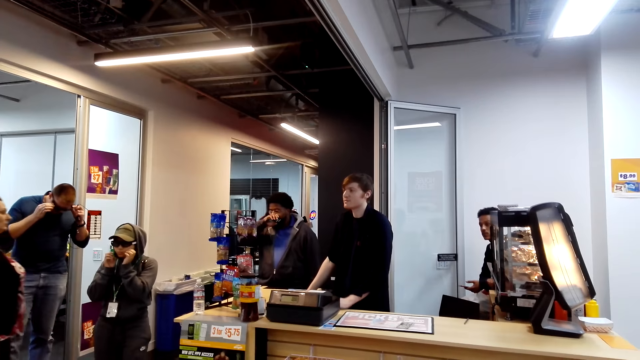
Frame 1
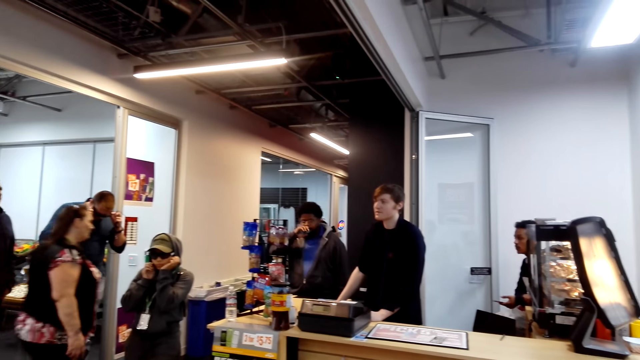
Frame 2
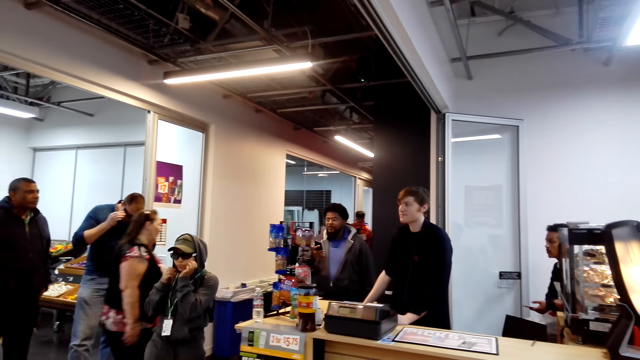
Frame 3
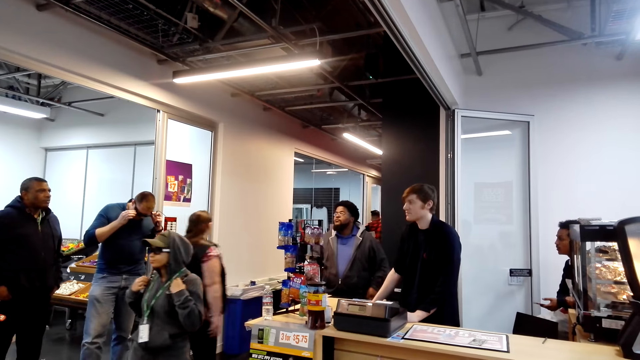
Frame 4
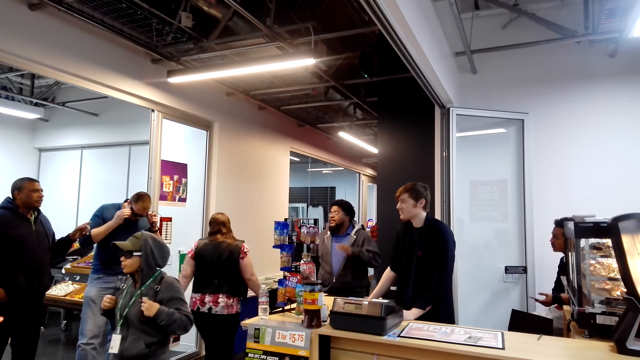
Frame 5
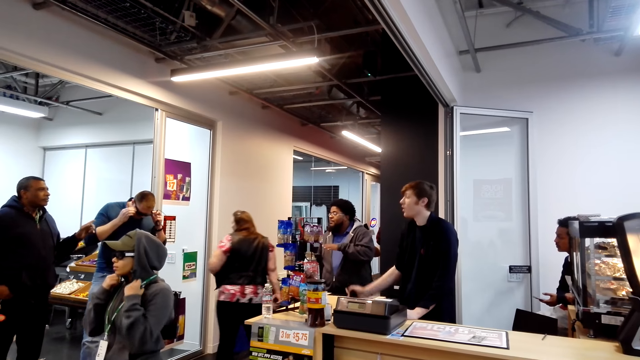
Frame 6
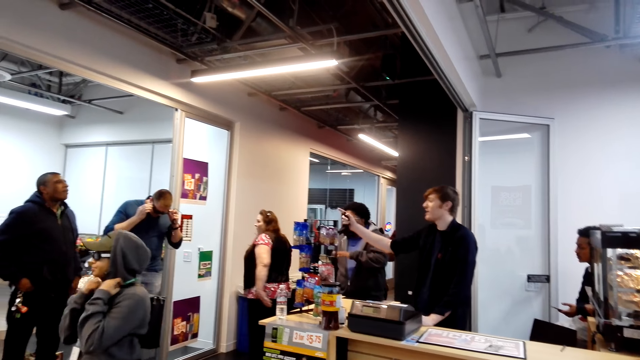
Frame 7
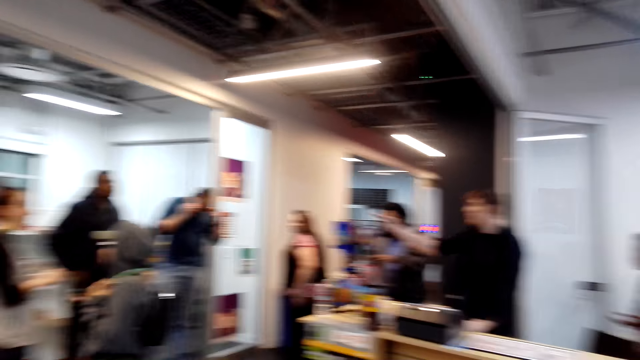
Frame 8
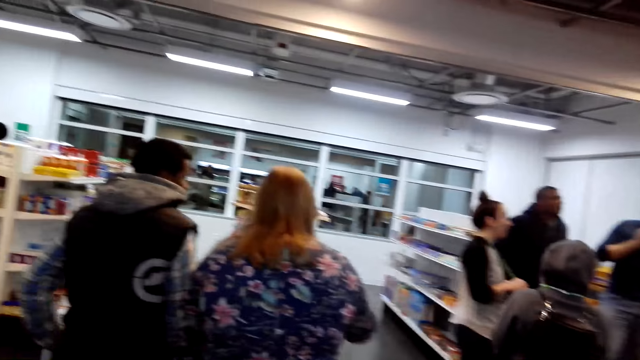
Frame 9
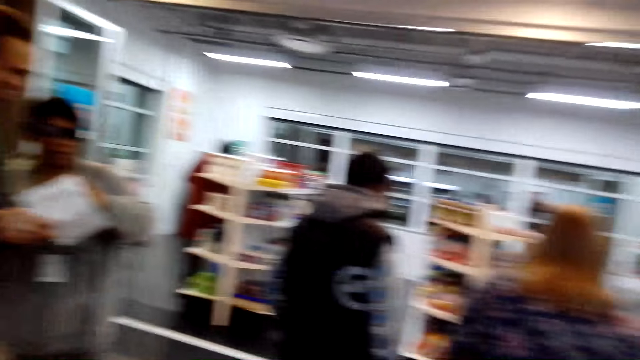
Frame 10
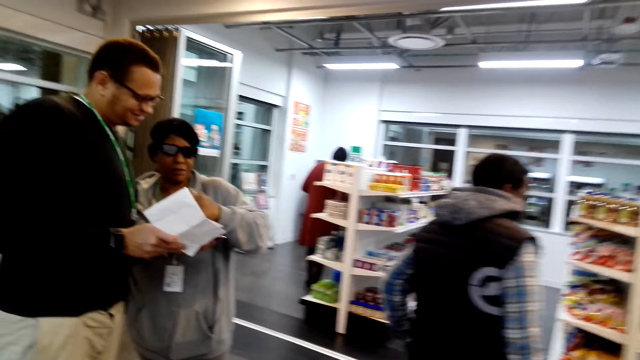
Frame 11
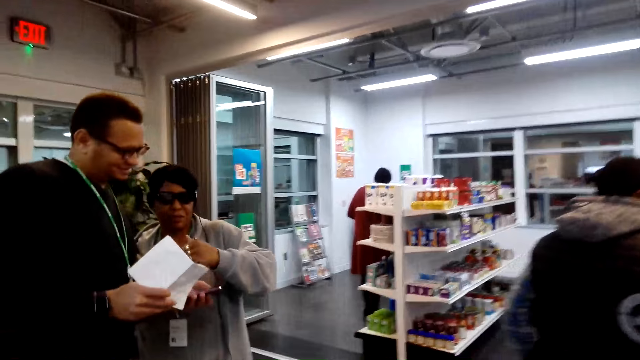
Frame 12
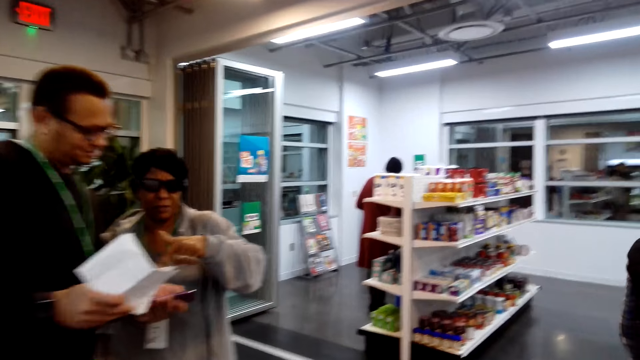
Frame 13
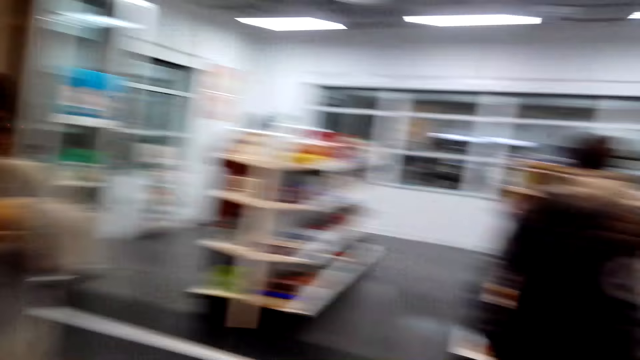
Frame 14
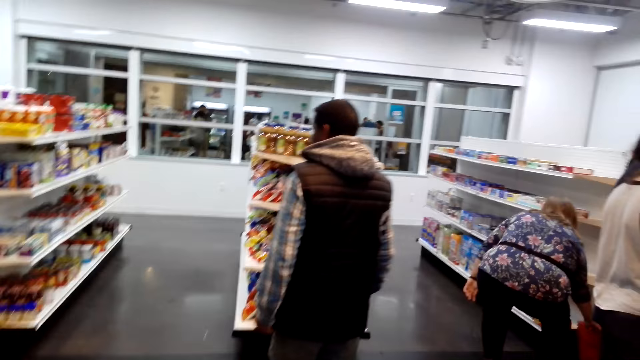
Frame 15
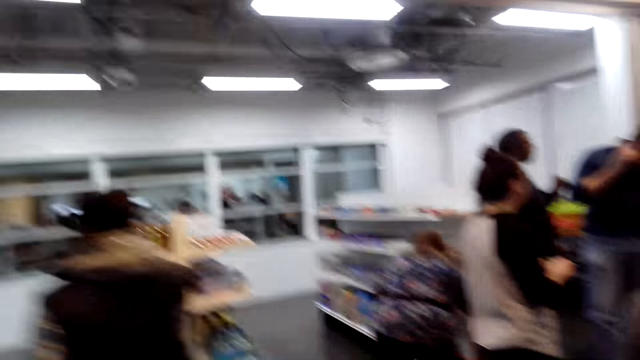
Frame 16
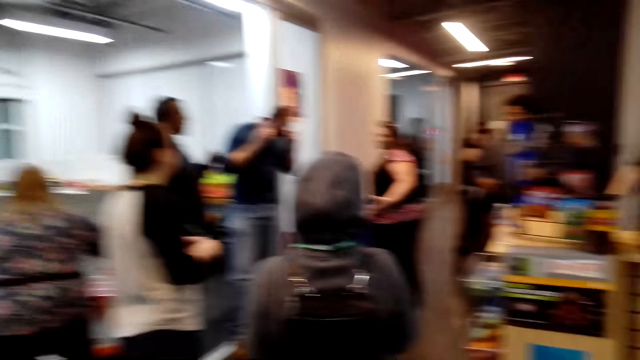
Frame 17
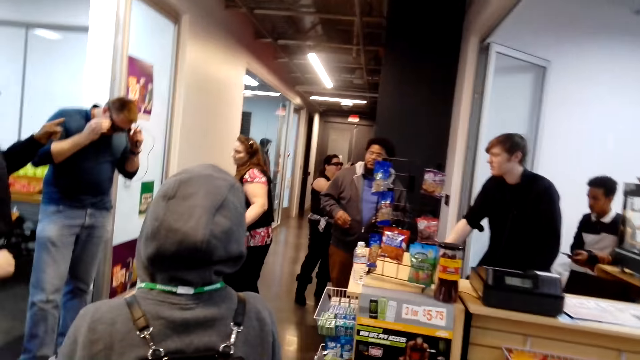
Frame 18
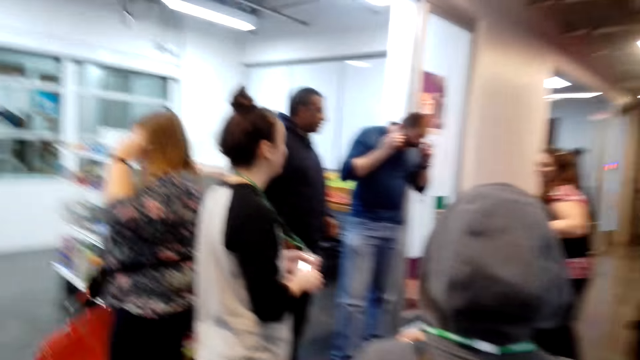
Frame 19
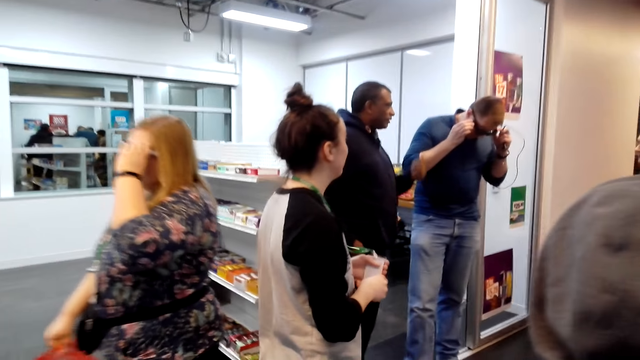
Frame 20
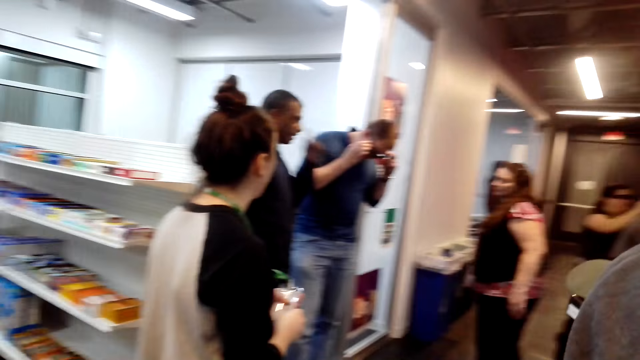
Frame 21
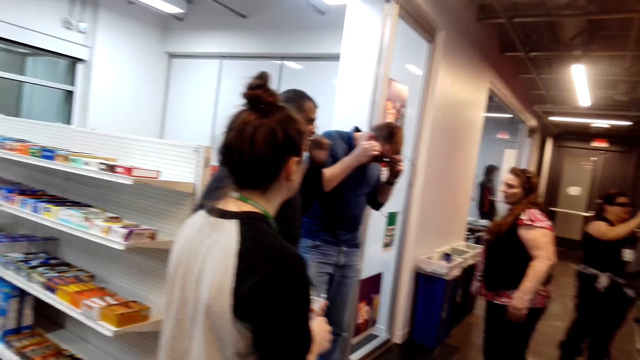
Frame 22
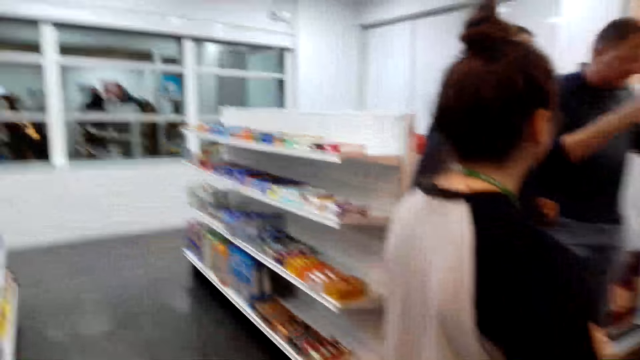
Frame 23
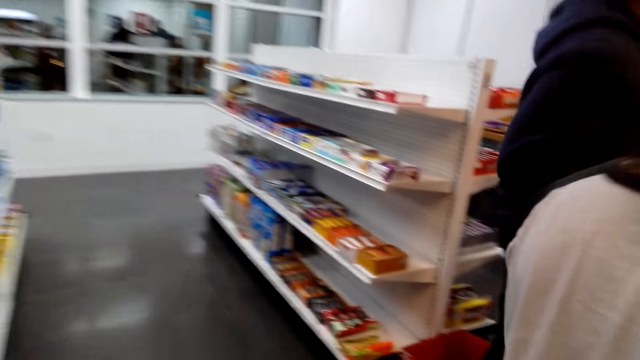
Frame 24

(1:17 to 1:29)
The camera wearer walks around in the supermarket.

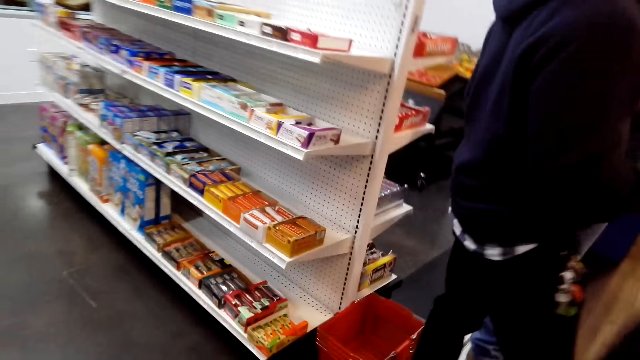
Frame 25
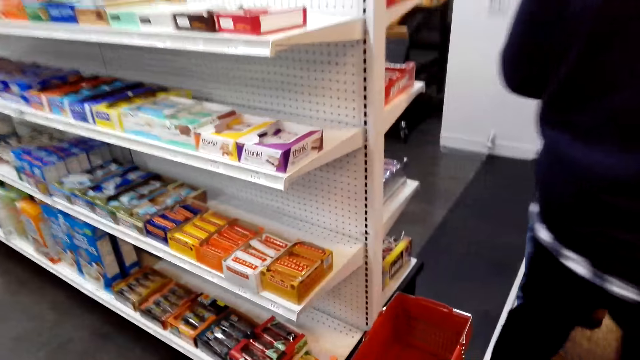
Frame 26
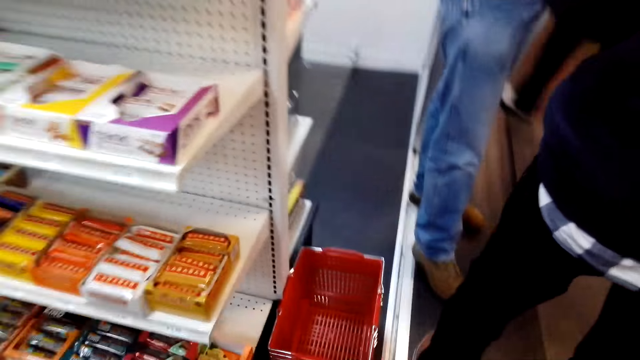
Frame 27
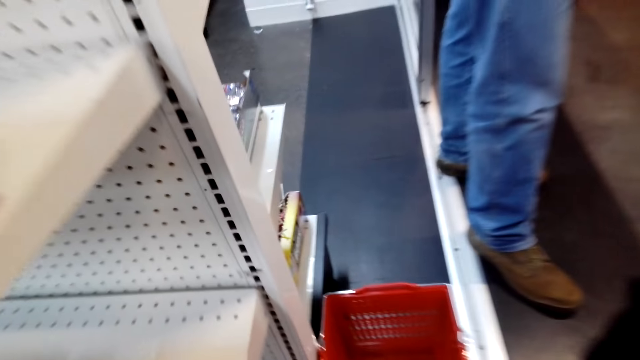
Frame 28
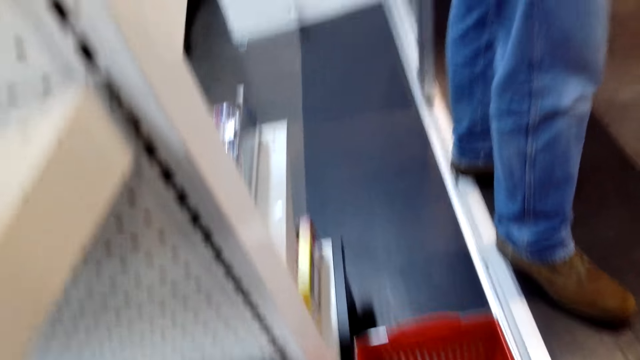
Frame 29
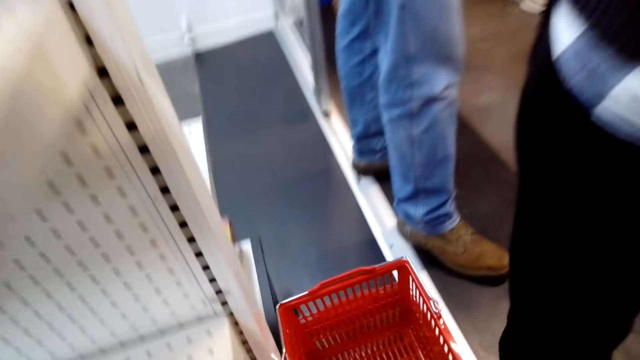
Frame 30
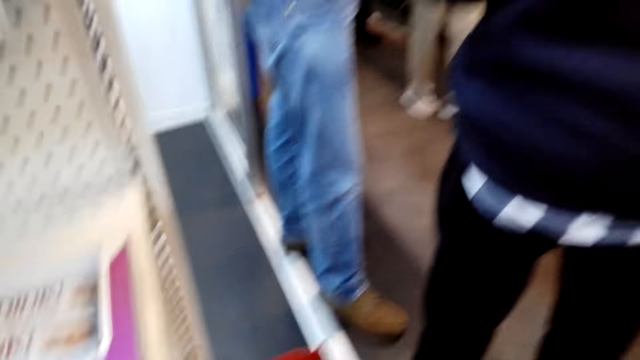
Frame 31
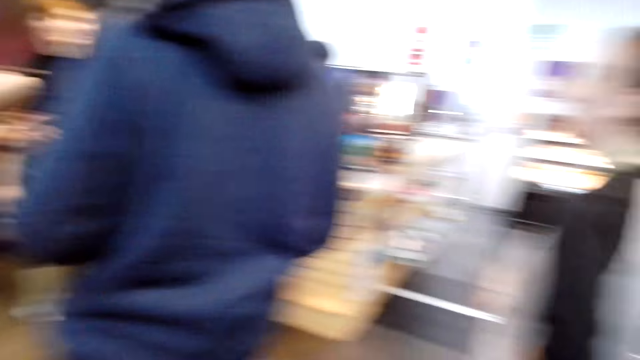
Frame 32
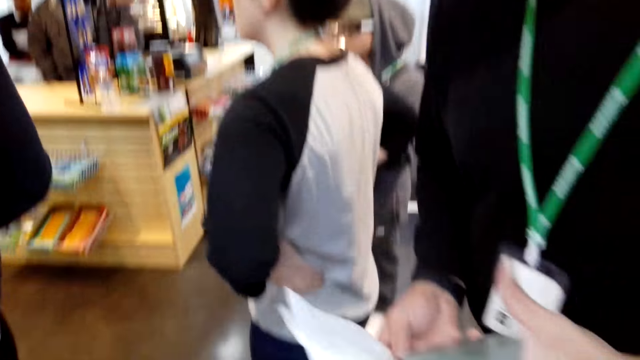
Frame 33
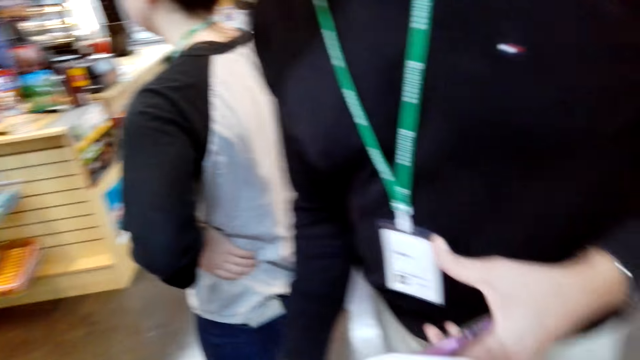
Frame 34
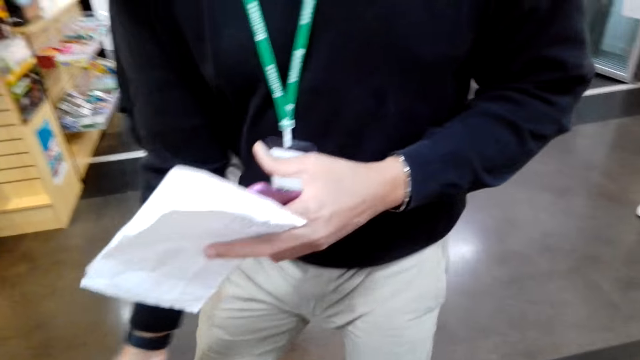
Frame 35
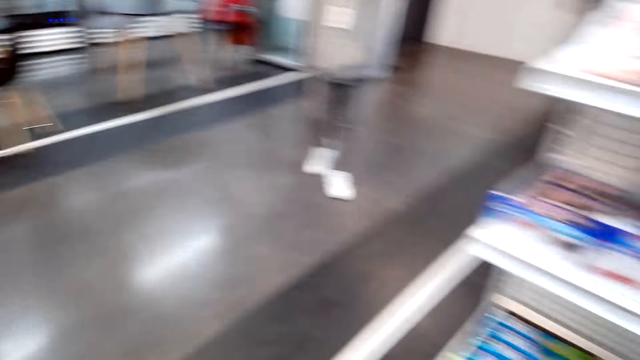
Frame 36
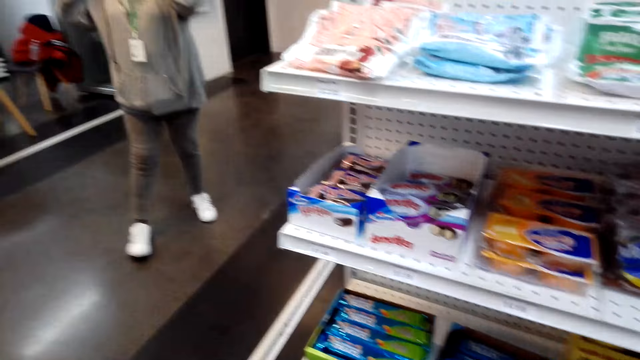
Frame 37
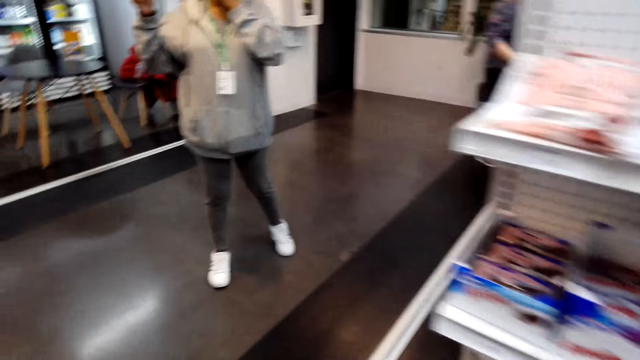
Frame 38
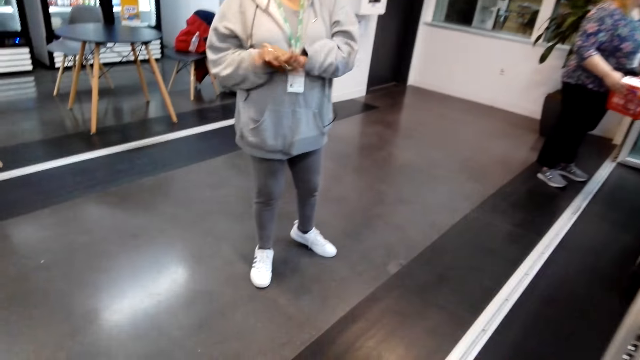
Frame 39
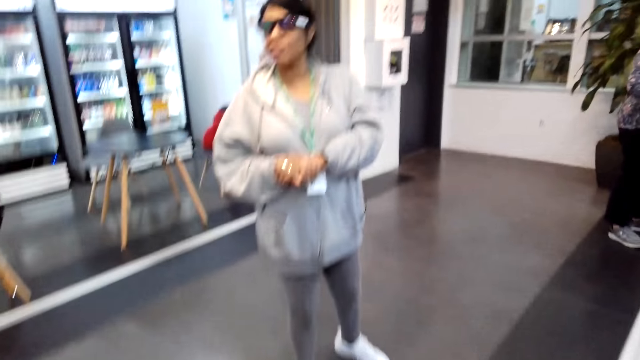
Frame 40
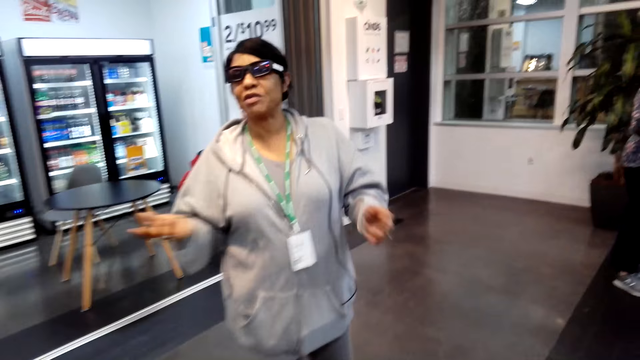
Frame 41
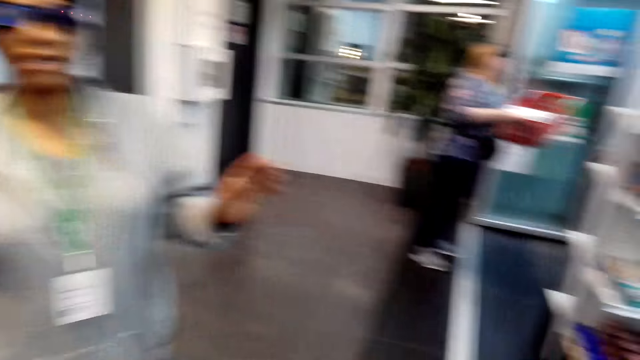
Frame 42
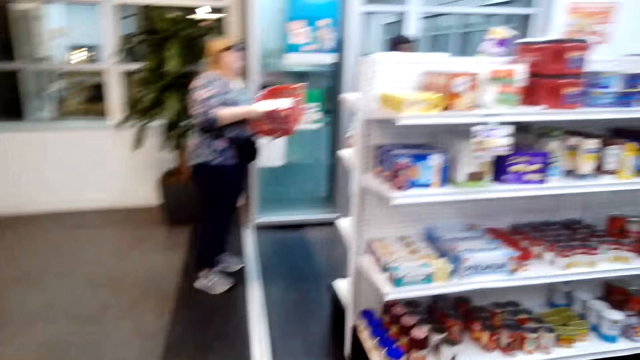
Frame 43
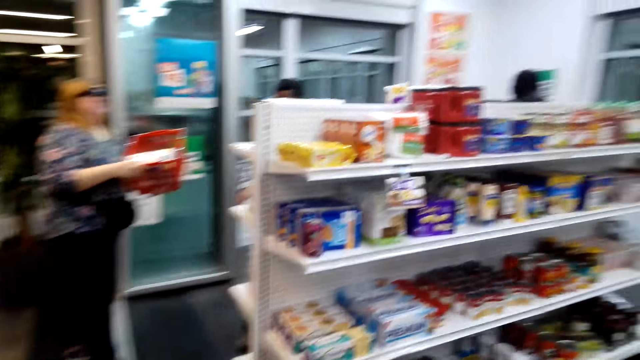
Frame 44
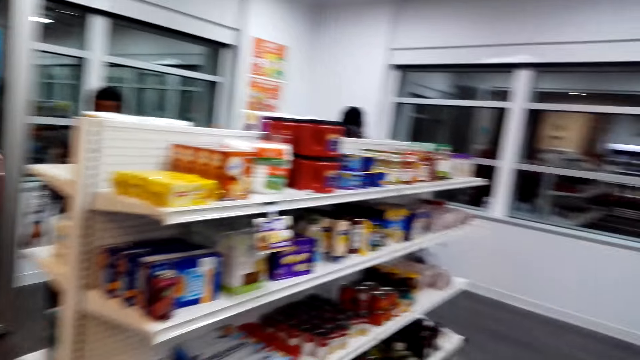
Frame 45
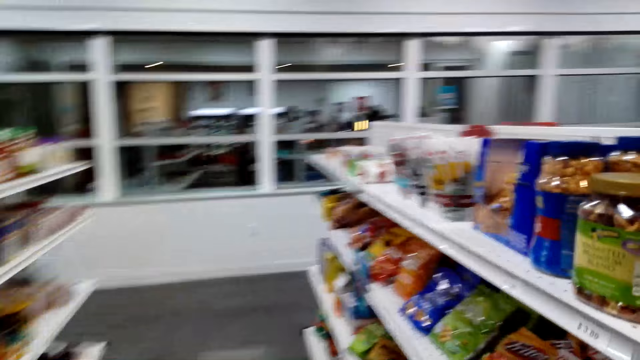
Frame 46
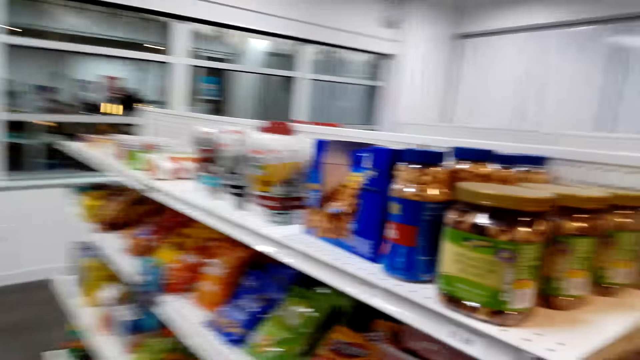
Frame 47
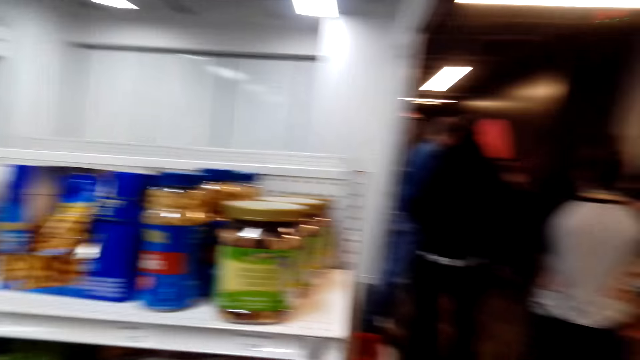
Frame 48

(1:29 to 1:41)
The camera wearer picks up a supermarket basket. They turn around. They walk around in the supermarket. They view items on the supermarket shelving.
